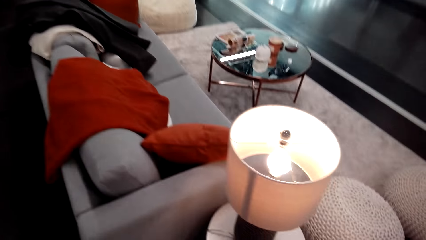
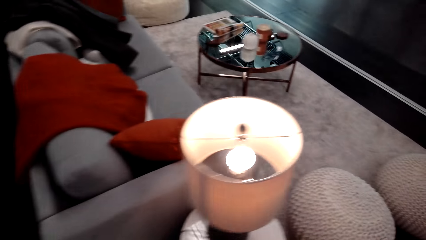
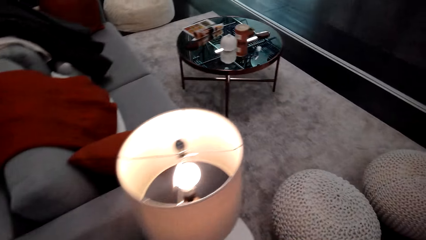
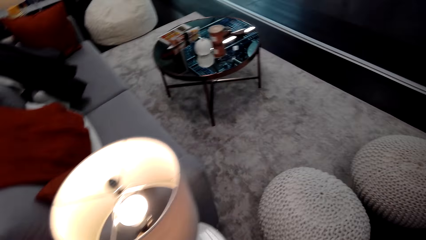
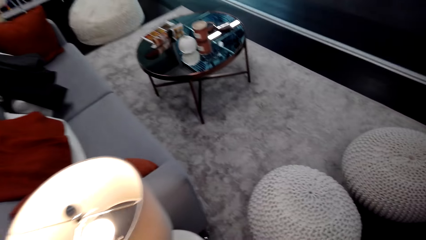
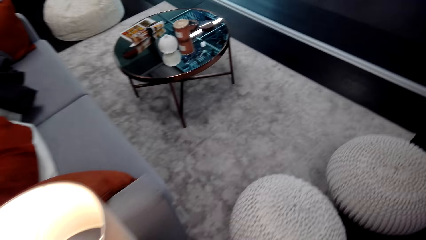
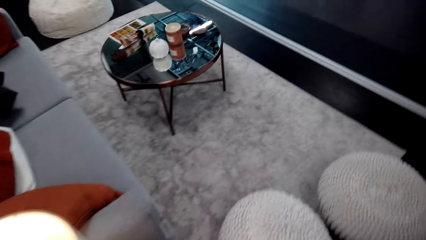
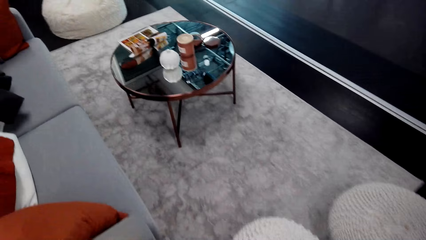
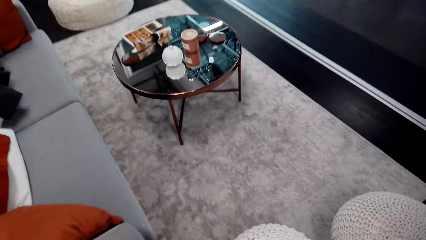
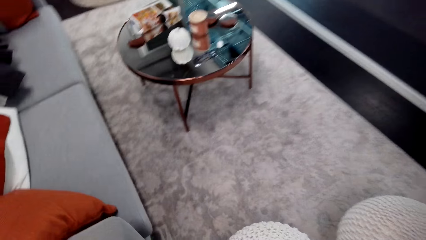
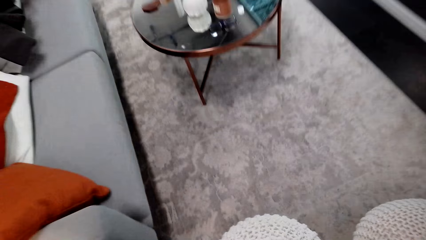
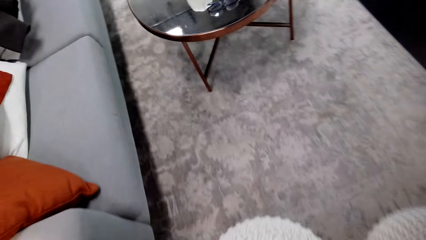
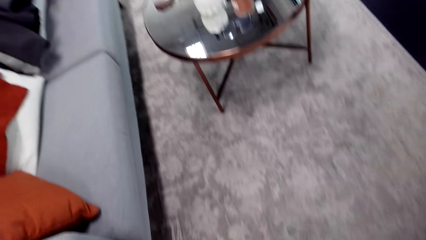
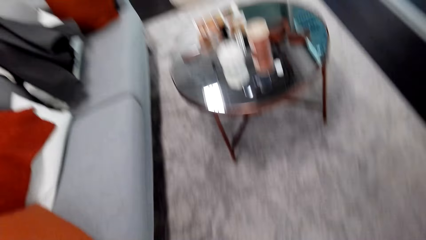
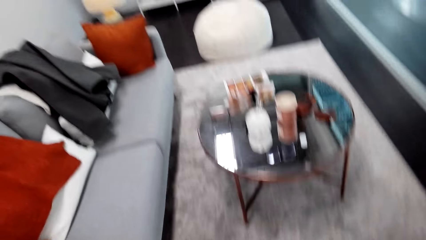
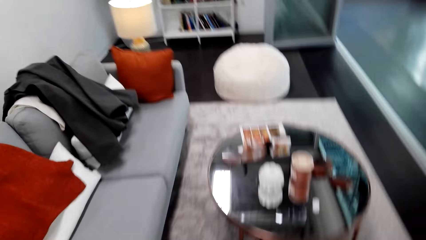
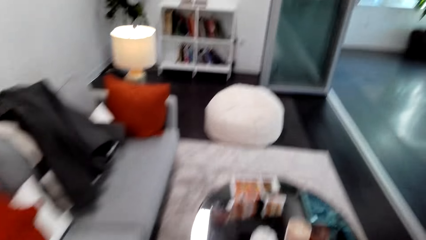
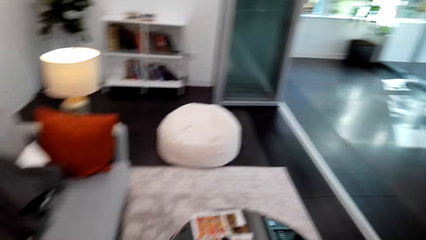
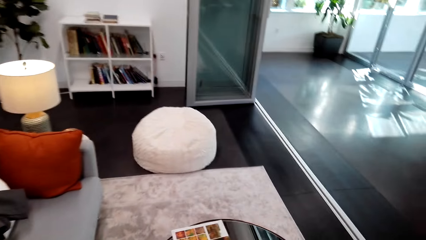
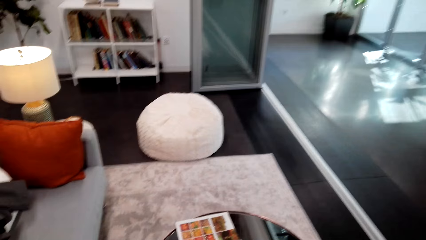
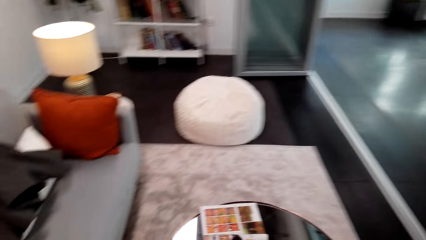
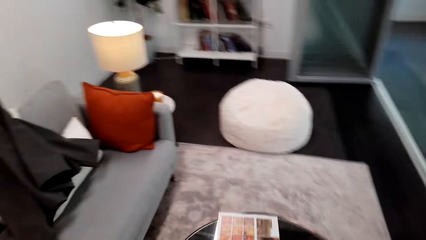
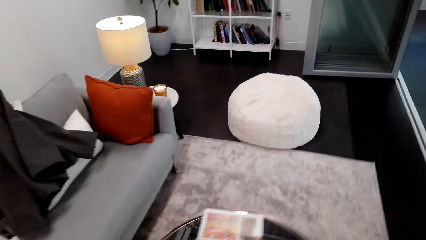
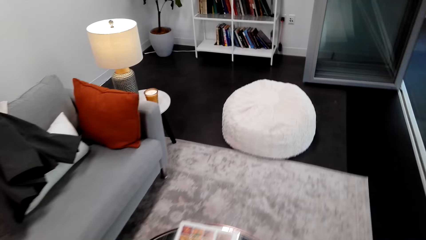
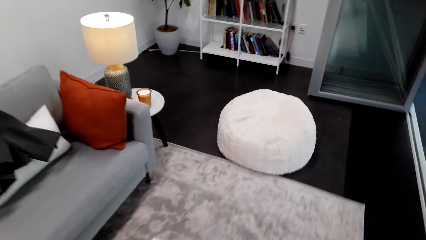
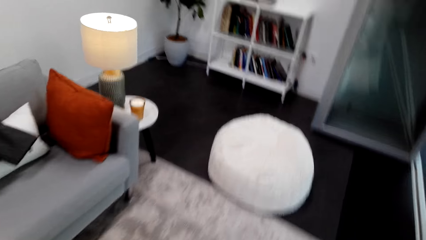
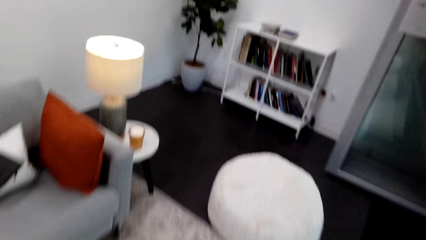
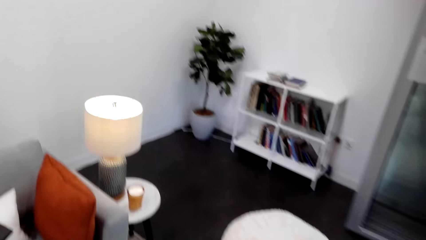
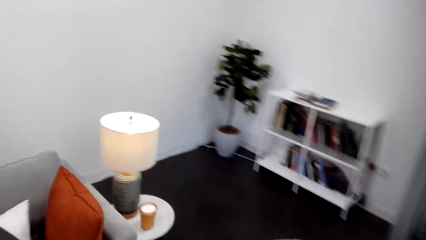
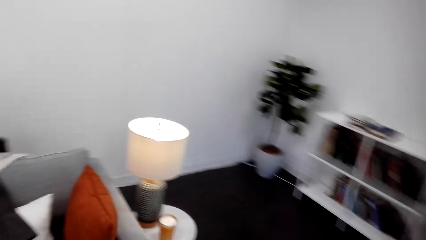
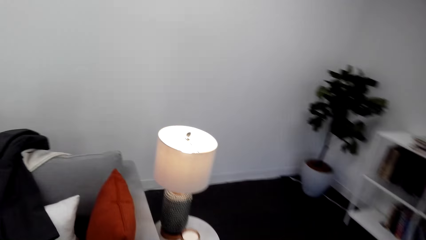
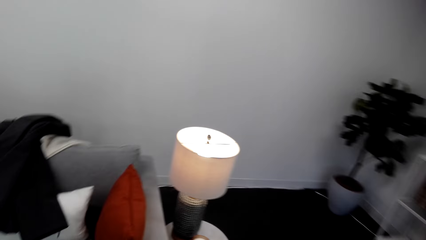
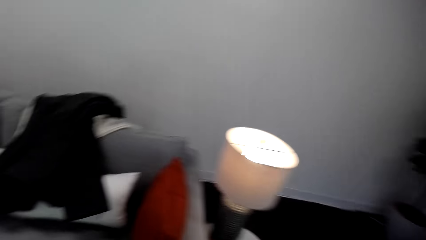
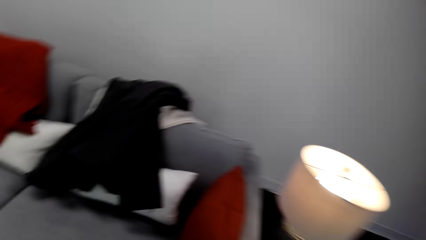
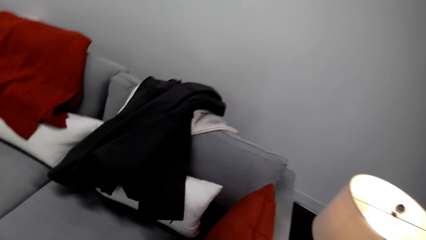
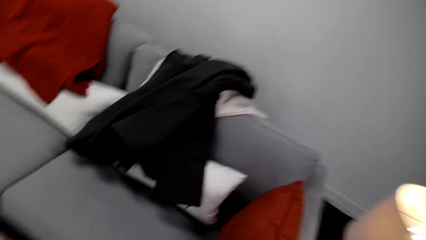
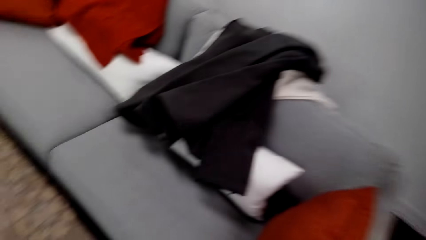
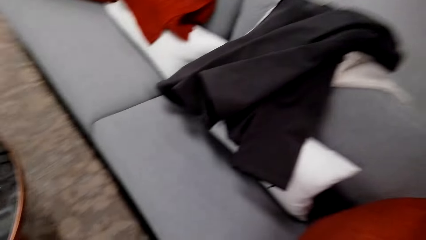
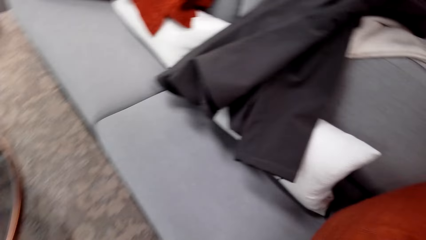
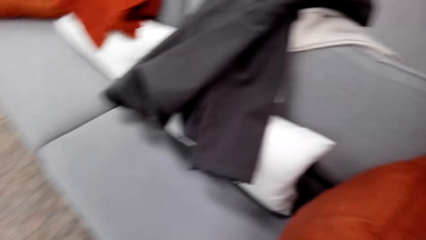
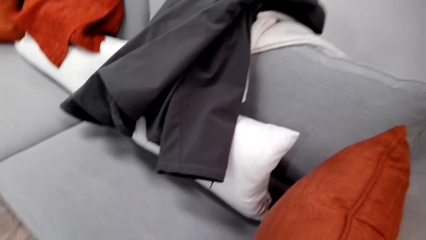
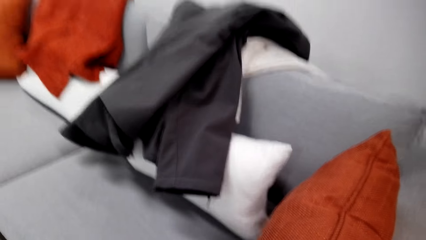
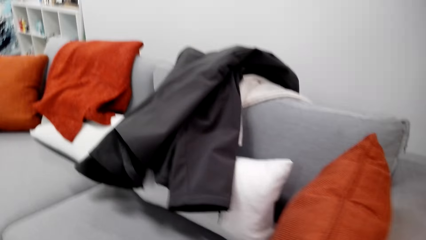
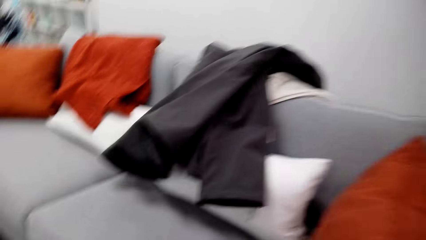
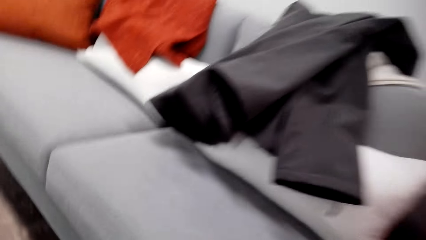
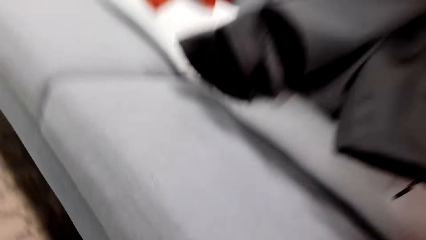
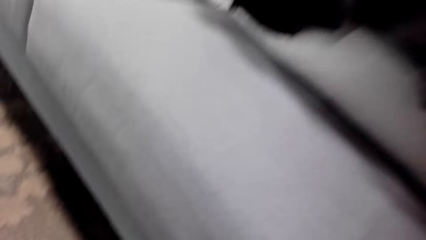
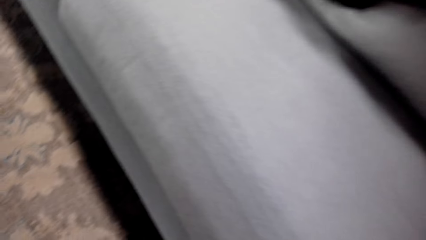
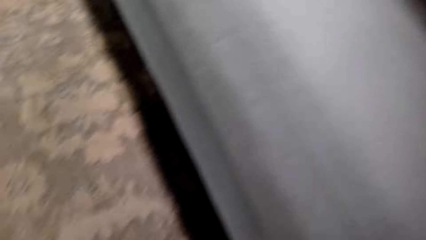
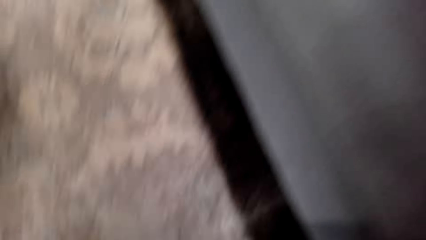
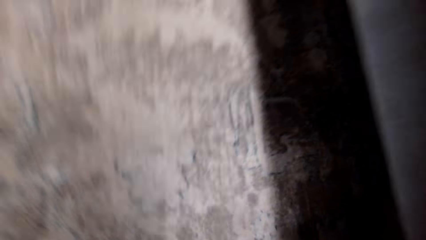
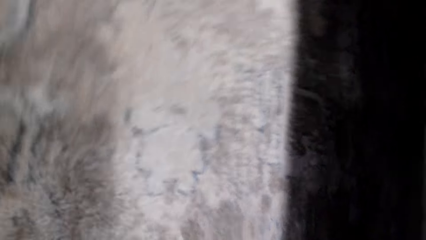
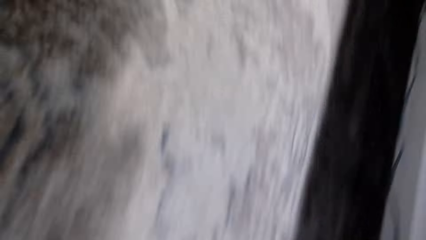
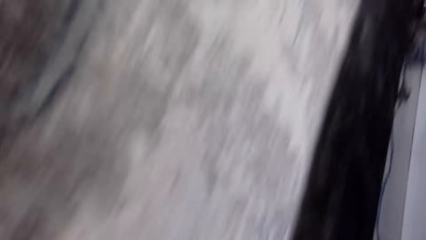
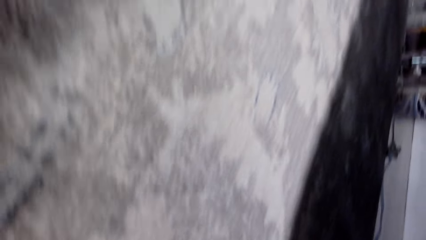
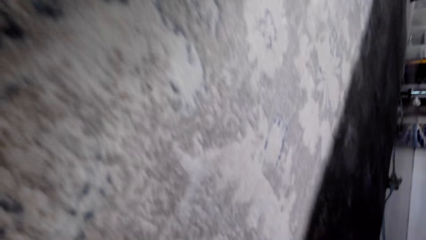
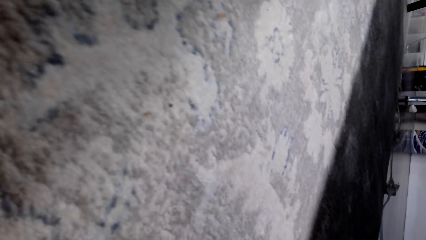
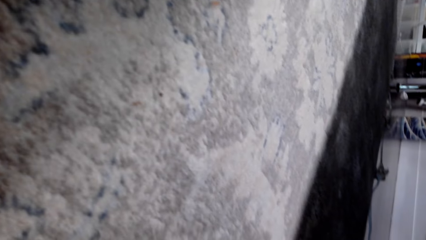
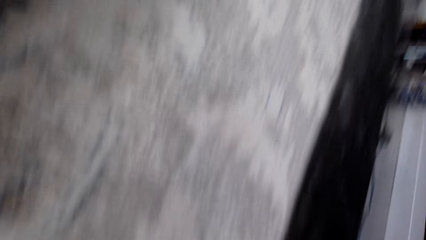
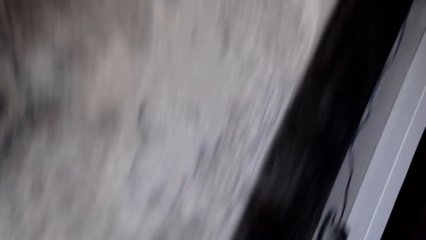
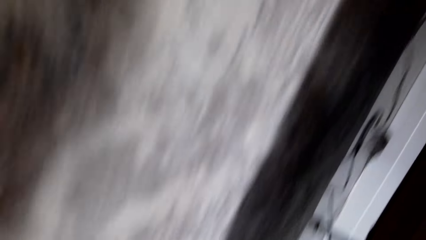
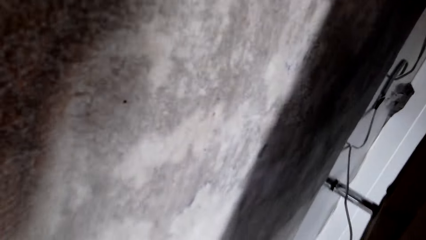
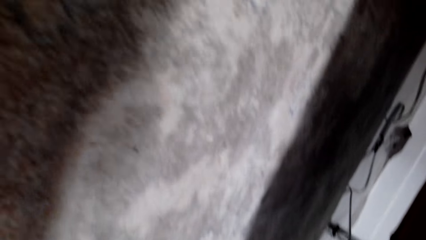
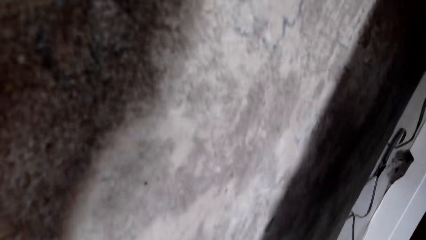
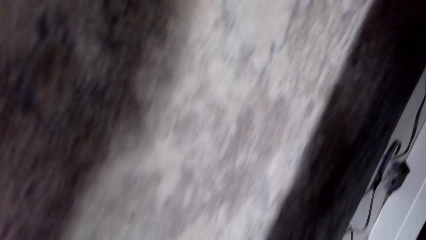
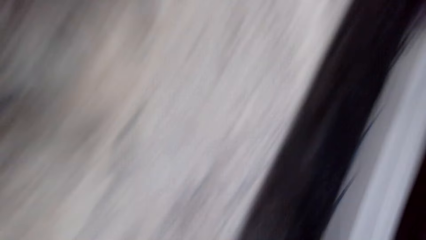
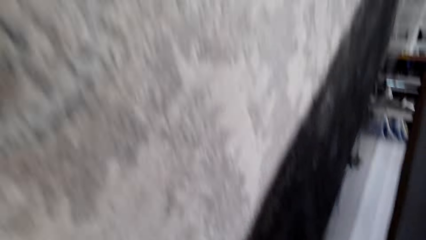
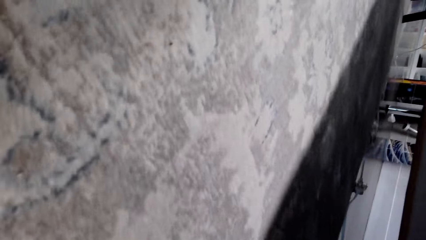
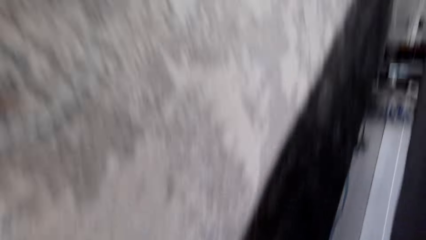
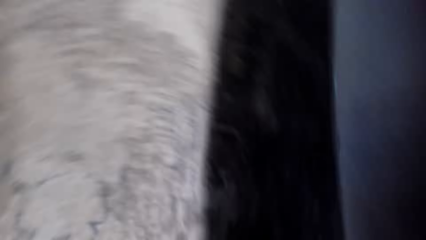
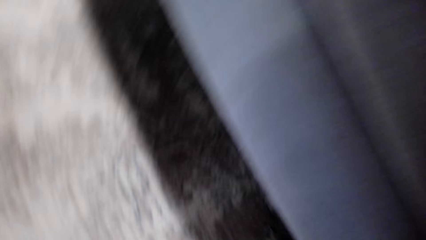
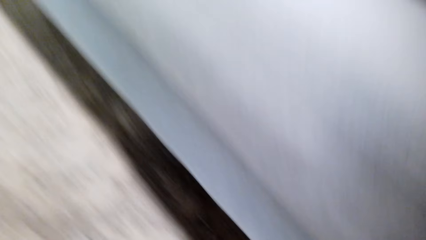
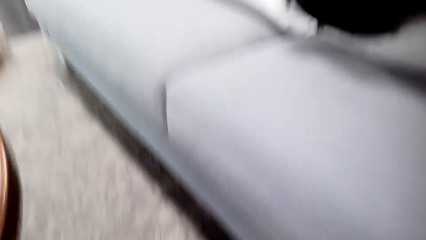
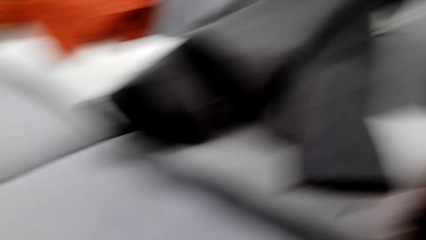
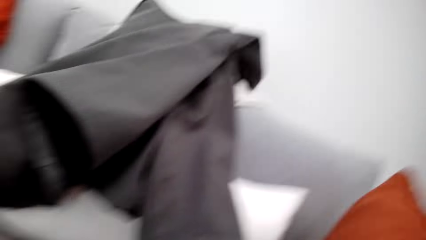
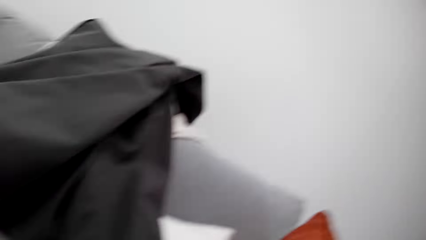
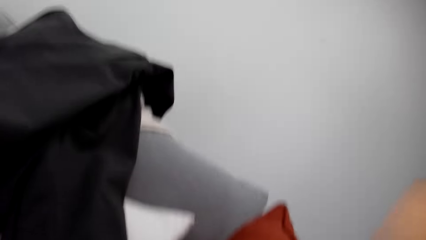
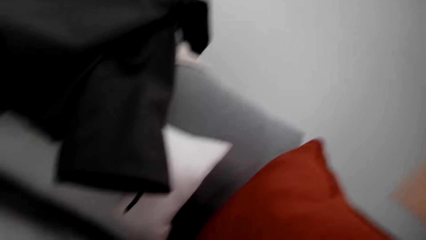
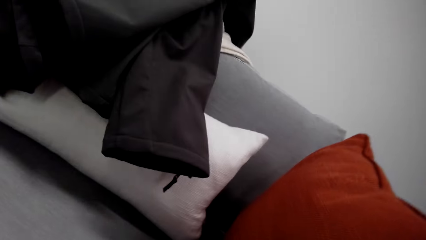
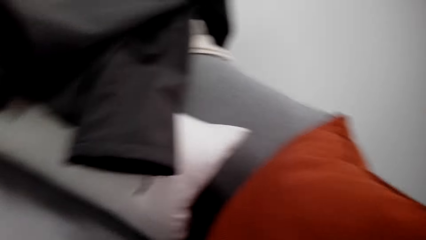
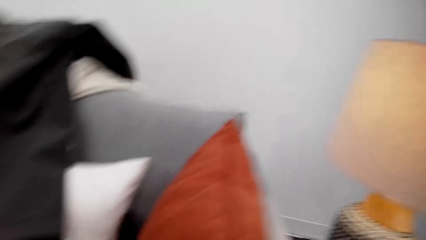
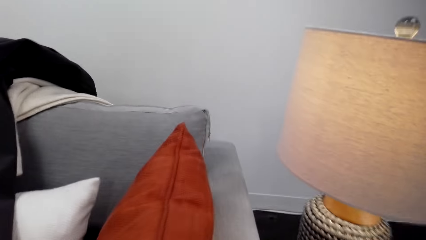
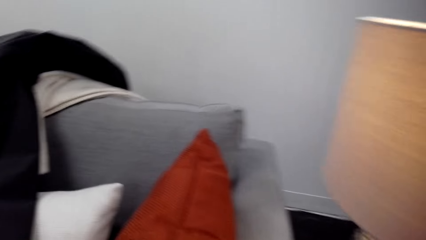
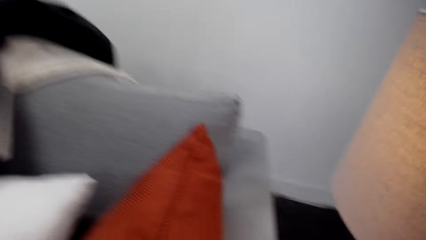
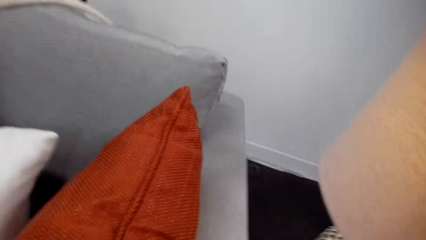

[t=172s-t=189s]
The camera wearer walks around the room. They look around the living room area.
